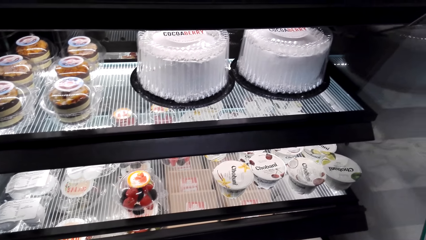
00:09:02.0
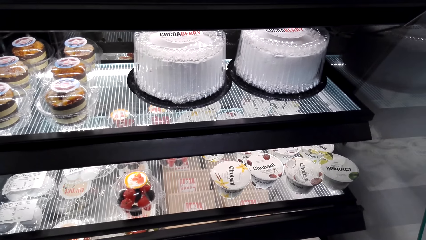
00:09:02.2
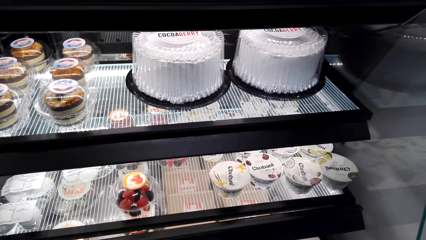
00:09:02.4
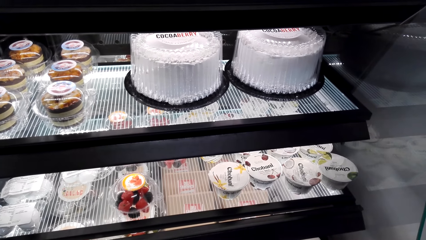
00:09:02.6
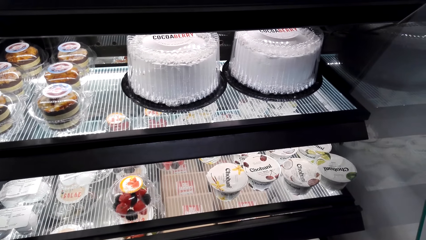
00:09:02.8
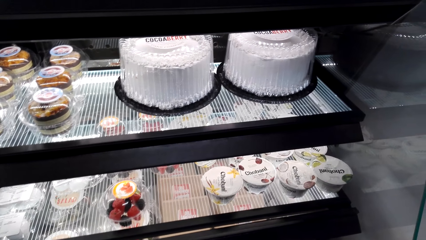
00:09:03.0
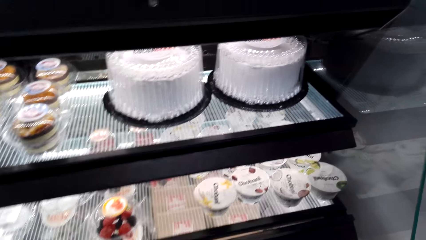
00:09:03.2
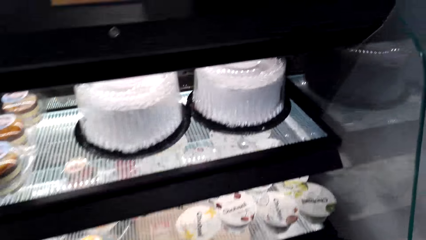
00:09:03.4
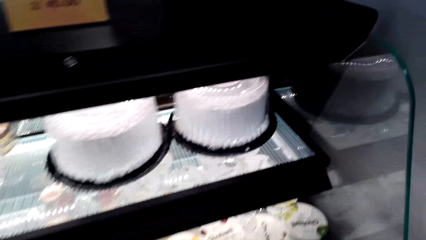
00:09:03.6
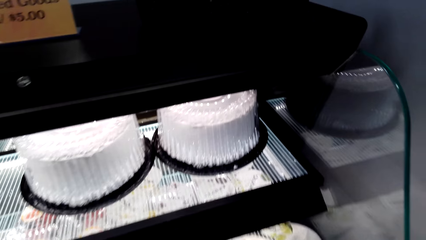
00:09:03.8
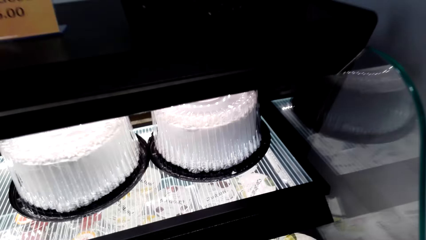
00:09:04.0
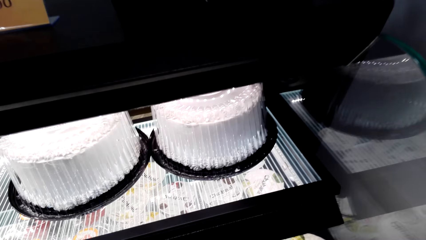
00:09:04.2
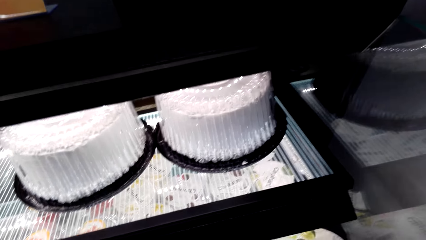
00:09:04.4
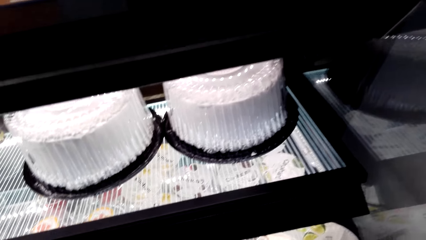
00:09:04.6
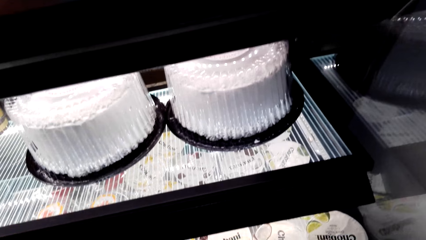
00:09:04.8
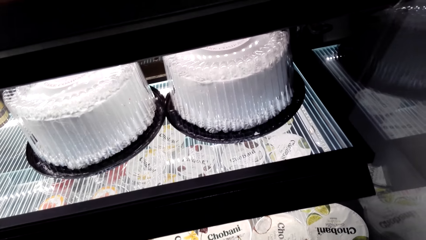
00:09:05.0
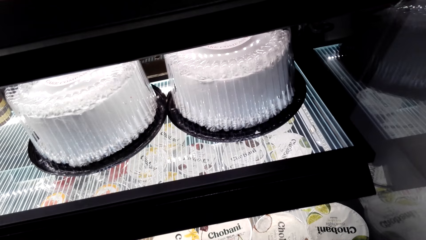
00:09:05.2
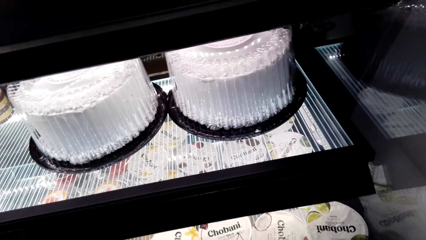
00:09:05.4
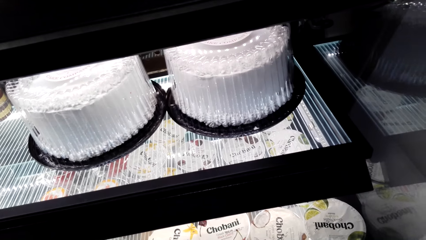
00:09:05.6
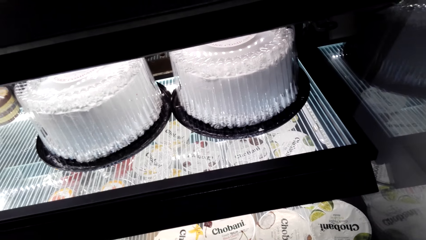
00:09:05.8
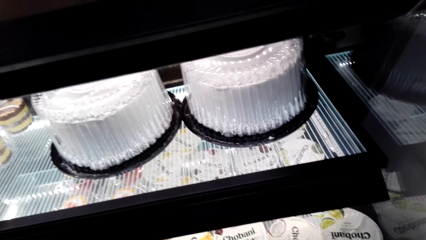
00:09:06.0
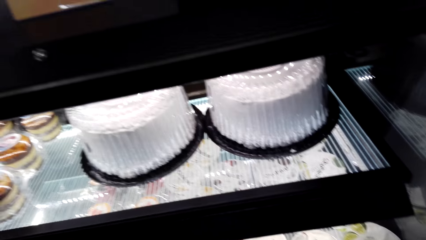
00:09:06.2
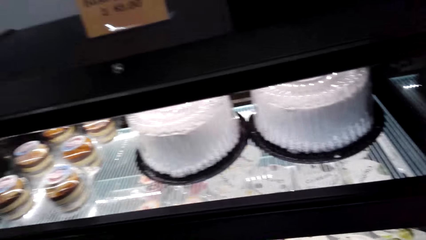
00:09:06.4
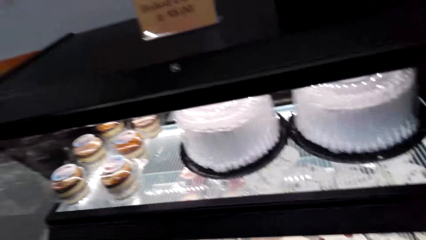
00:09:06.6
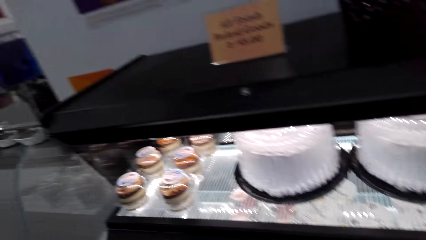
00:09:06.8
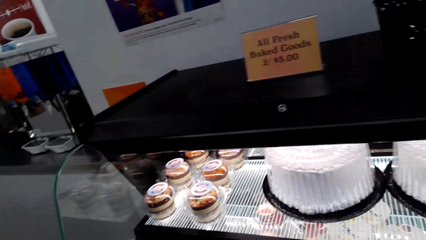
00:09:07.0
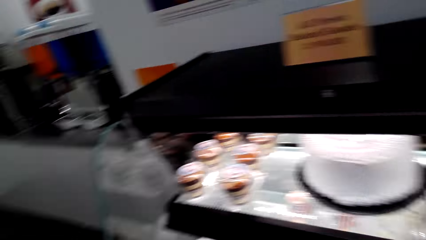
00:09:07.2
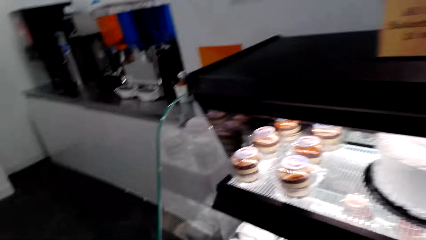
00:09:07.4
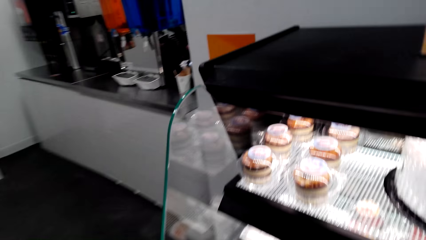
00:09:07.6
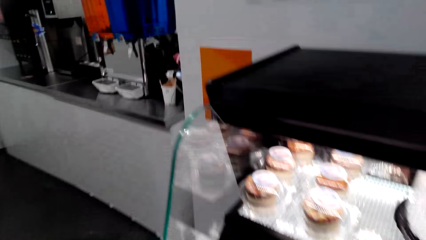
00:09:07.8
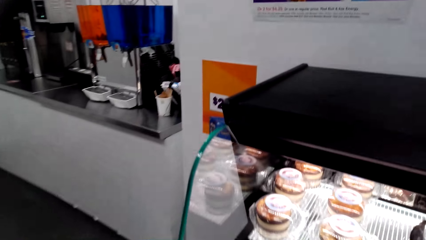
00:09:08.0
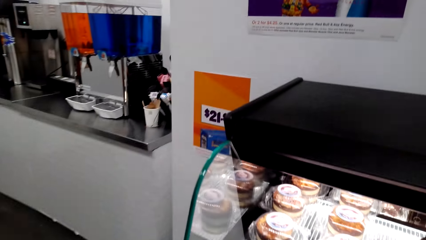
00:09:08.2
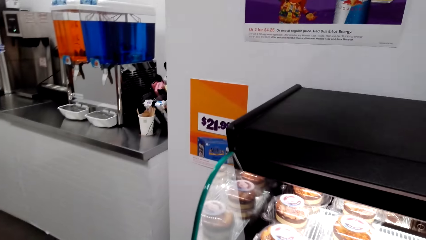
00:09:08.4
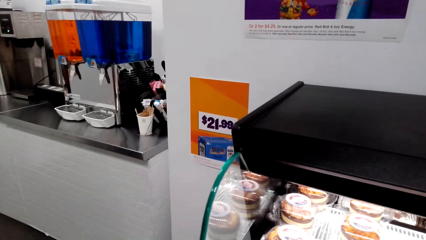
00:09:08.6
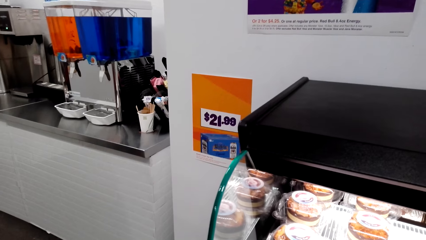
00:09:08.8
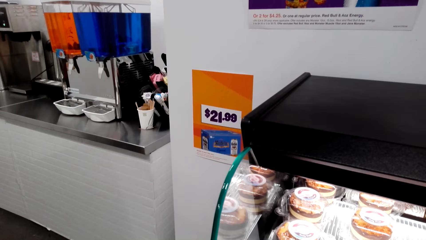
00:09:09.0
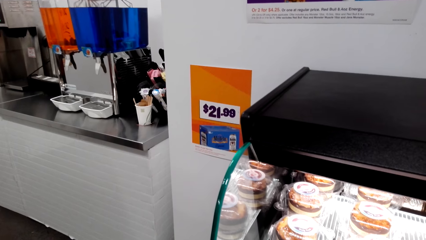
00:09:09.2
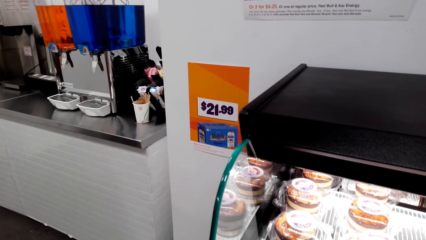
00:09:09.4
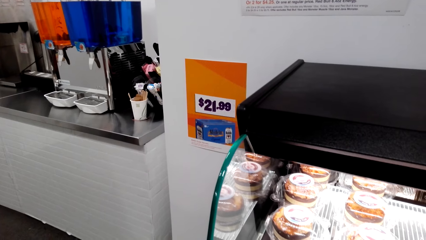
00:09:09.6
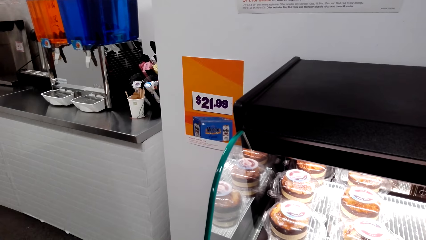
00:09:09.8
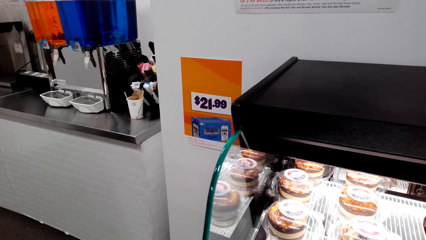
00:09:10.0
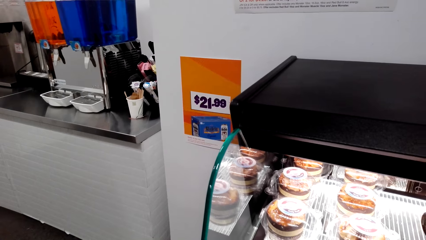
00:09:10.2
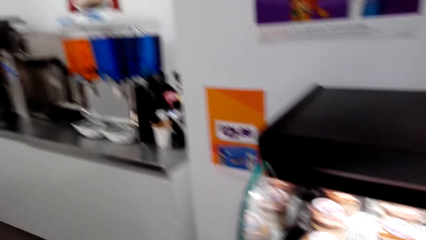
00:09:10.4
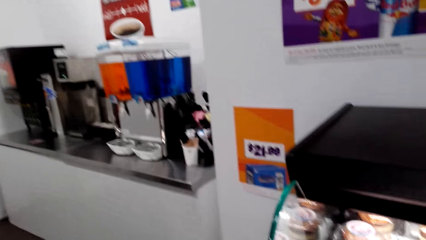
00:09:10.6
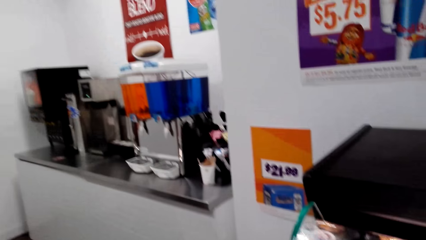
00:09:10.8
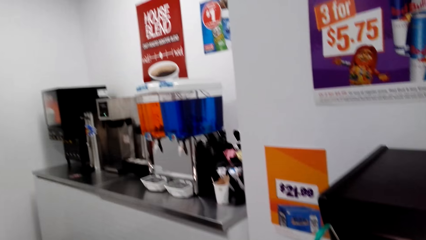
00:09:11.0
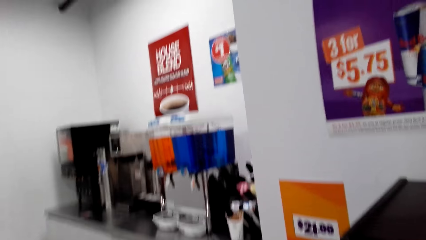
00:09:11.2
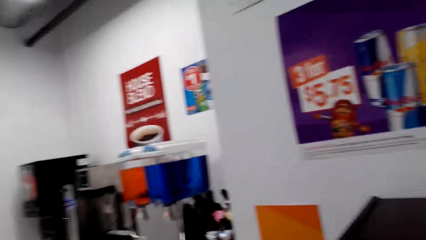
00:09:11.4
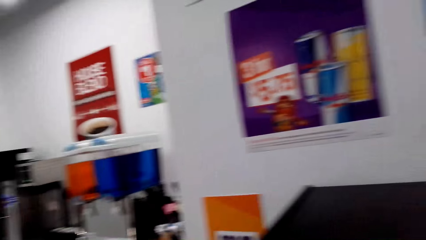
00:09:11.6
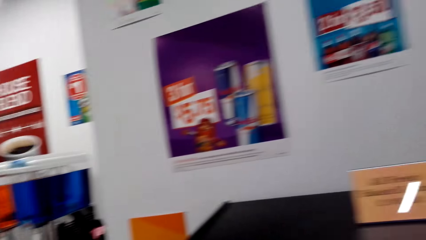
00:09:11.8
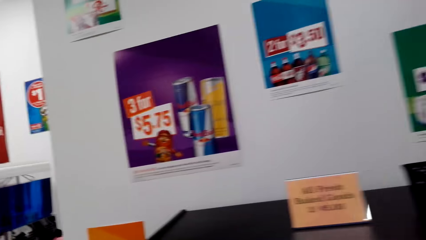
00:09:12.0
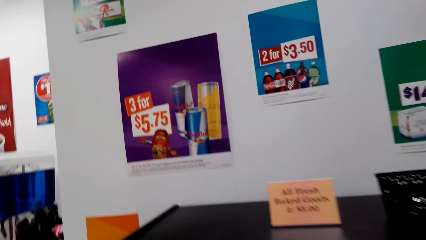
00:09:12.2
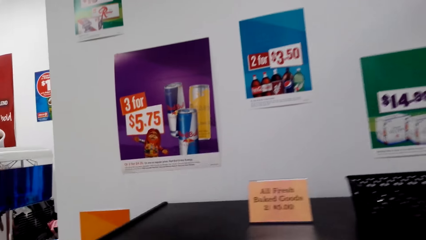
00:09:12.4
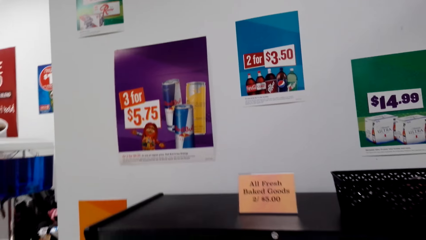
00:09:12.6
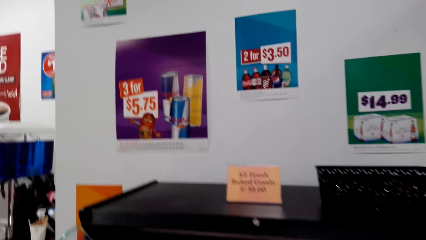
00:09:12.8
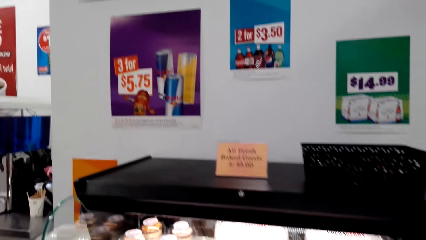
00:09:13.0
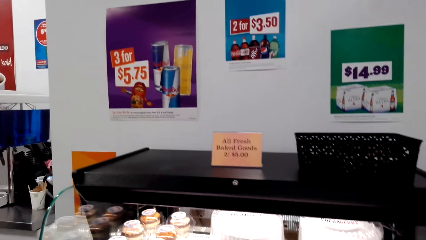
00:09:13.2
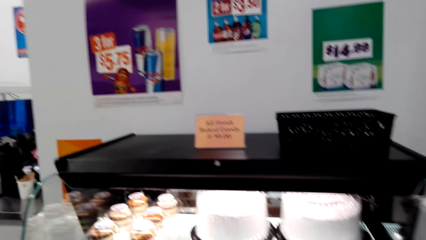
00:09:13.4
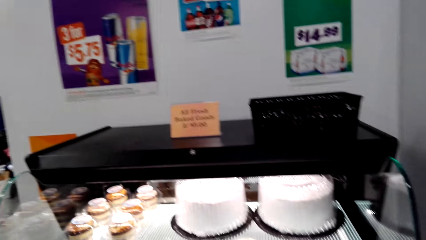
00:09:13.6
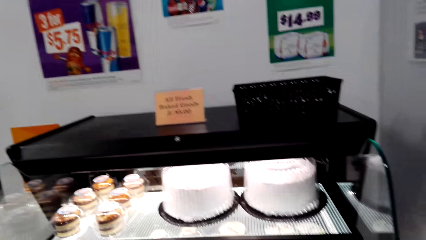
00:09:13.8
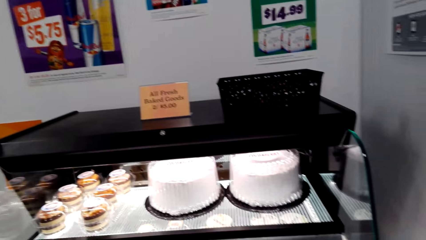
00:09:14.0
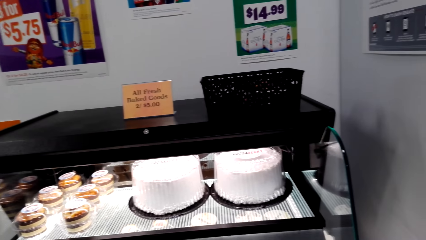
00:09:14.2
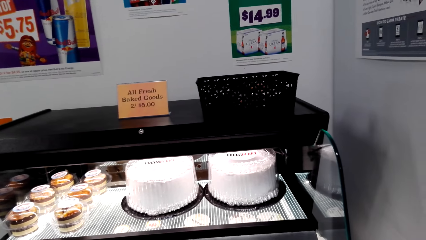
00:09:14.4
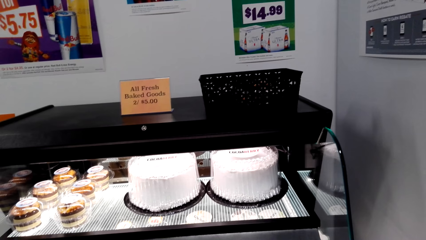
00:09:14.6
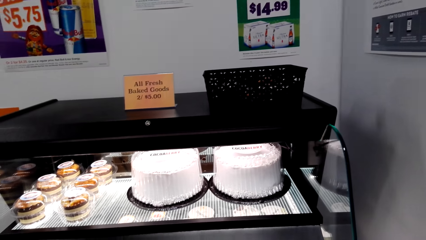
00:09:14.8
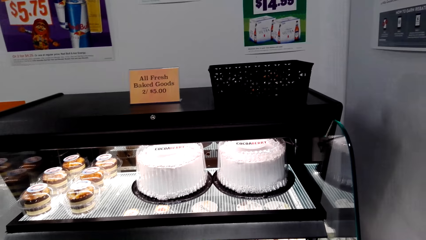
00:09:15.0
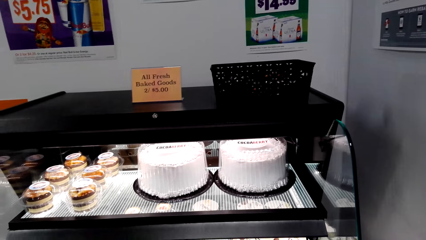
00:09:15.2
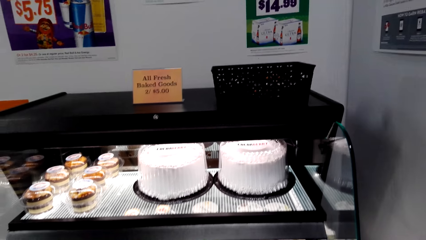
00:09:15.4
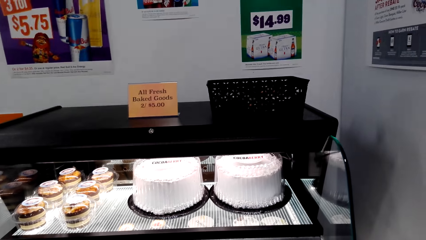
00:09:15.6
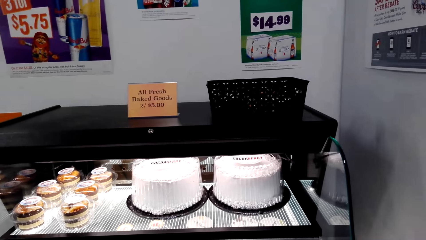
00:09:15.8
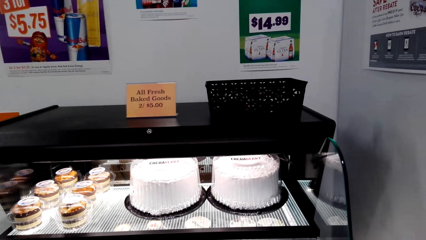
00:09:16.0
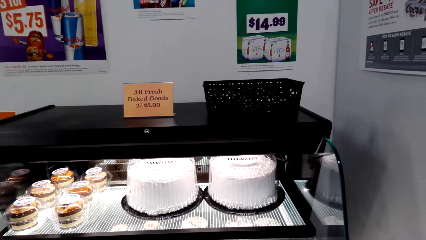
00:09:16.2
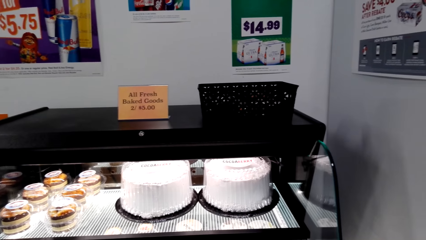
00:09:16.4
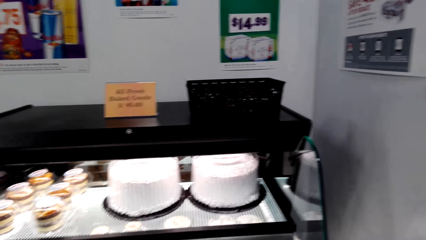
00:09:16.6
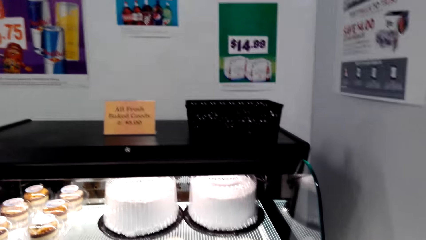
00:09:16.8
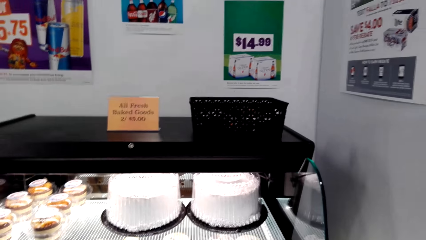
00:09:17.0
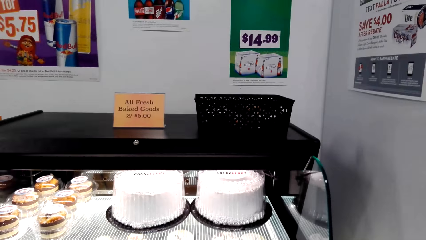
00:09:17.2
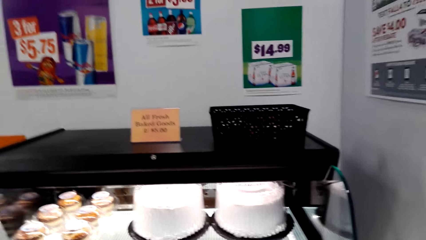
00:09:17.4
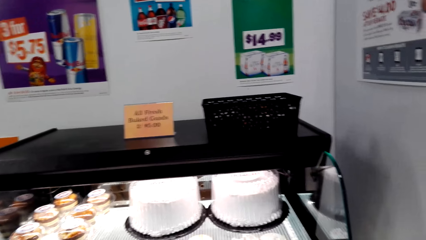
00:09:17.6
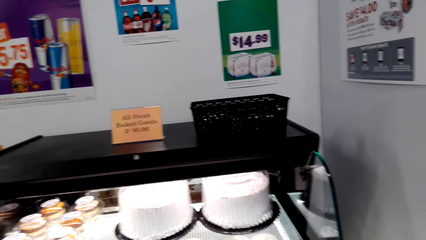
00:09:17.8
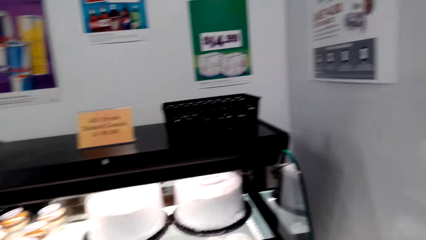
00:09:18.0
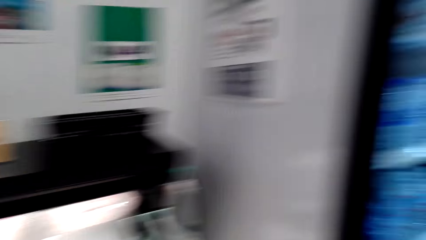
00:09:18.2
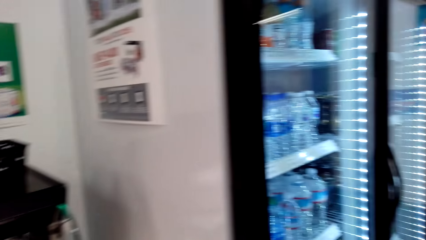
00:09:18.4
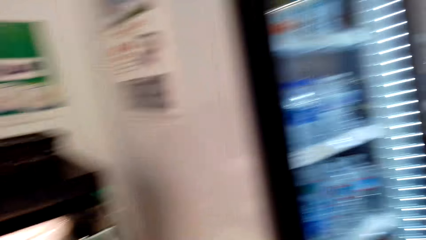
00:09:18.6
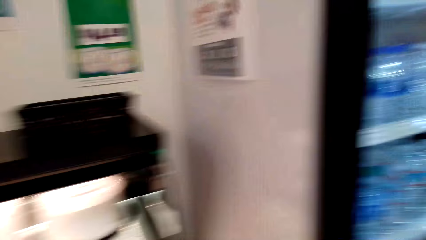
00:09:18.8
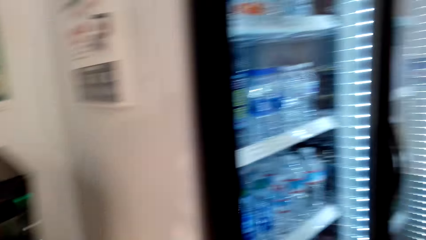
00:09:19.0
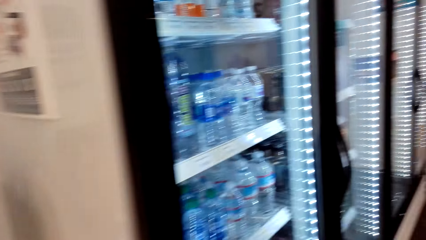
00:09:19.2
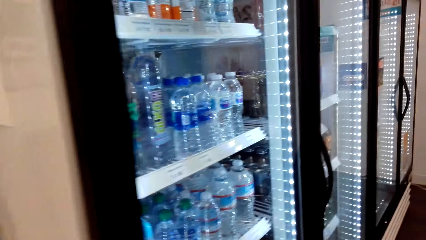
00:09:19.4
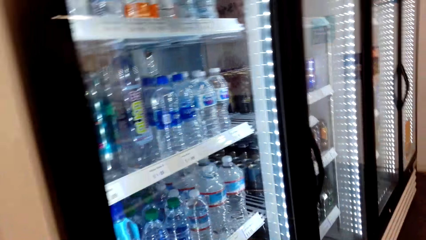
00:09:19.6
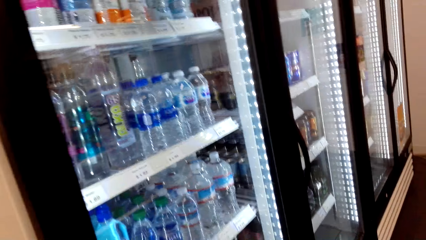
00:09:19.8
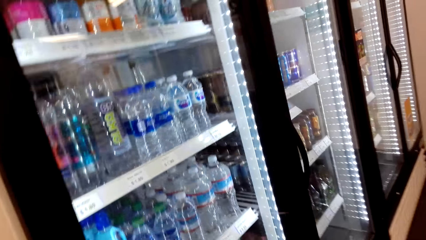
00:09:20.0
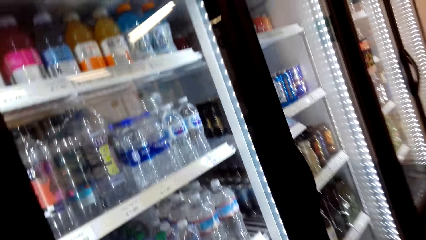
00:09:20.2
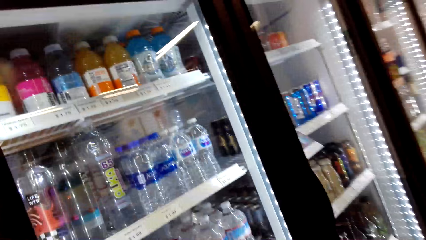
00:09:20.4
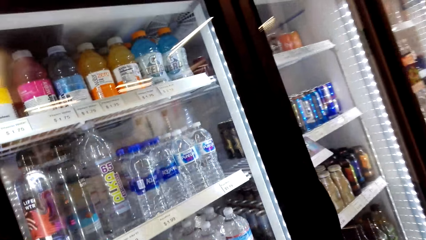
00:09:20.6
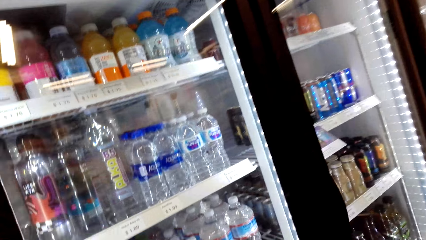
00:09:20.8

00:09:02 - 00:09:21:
The camera wearer moves around. They look around. They move to the fridge.
